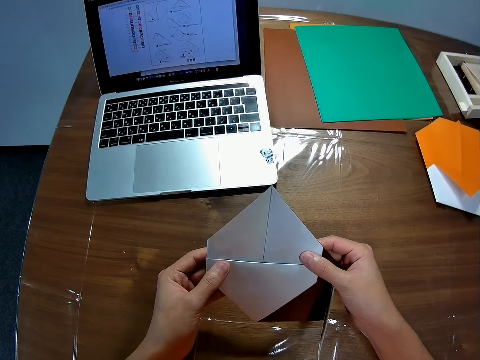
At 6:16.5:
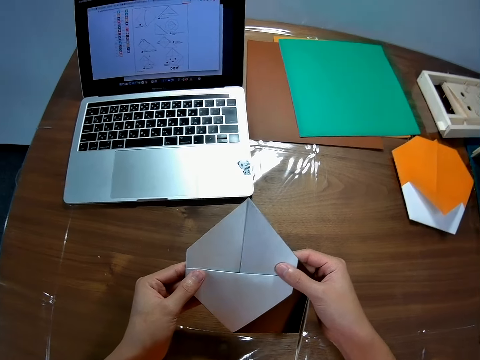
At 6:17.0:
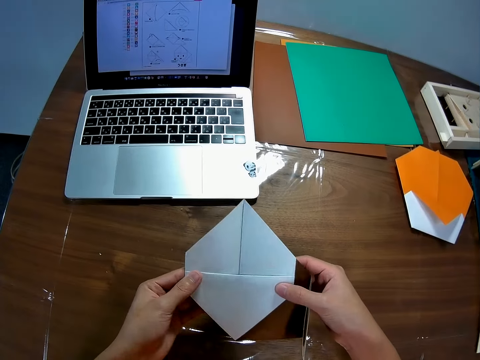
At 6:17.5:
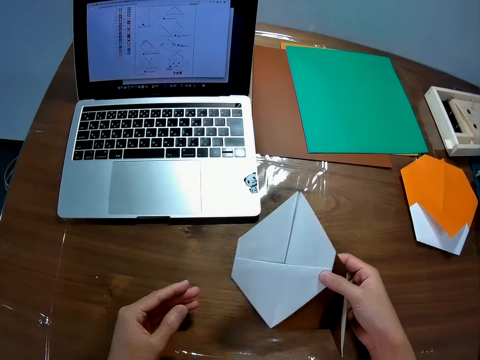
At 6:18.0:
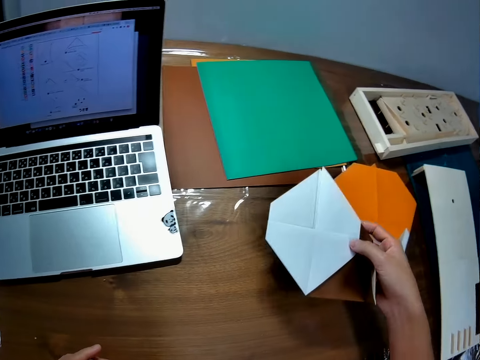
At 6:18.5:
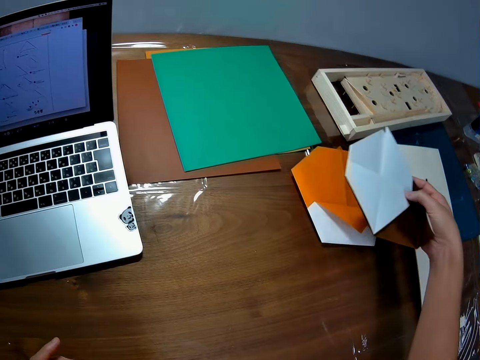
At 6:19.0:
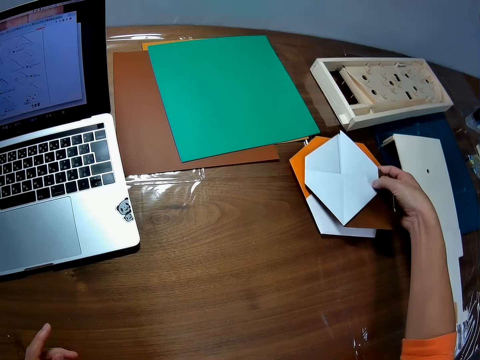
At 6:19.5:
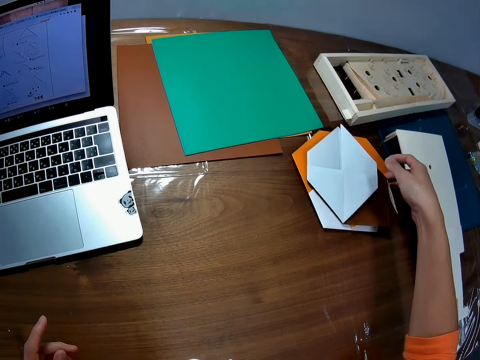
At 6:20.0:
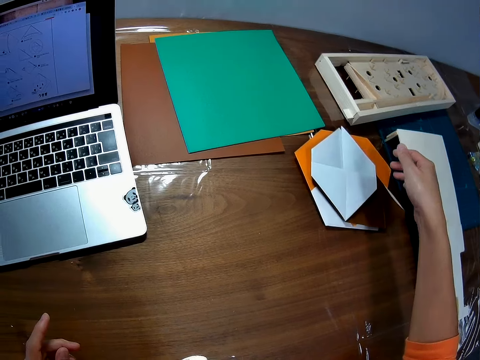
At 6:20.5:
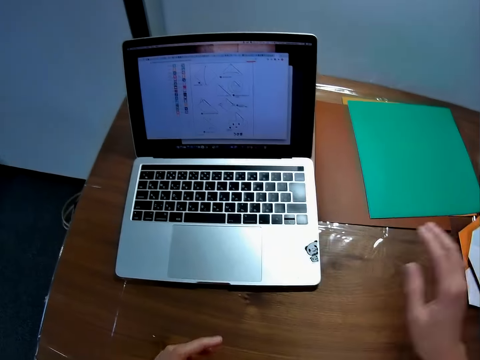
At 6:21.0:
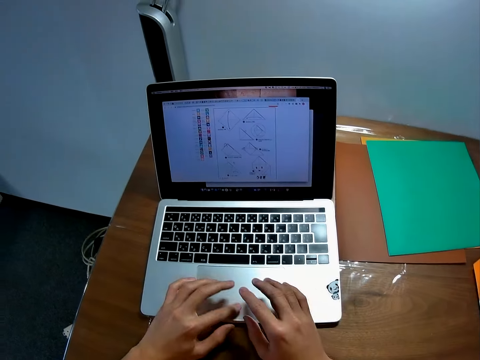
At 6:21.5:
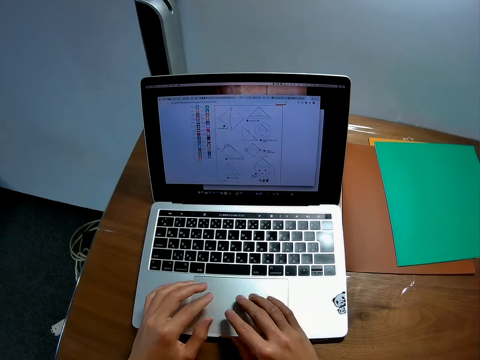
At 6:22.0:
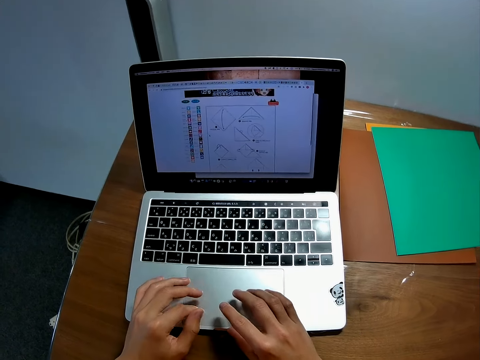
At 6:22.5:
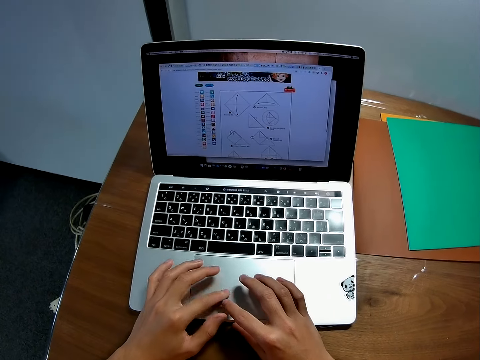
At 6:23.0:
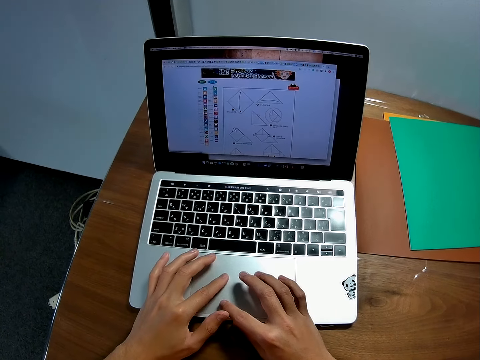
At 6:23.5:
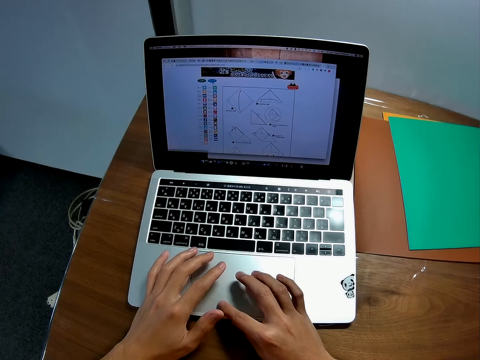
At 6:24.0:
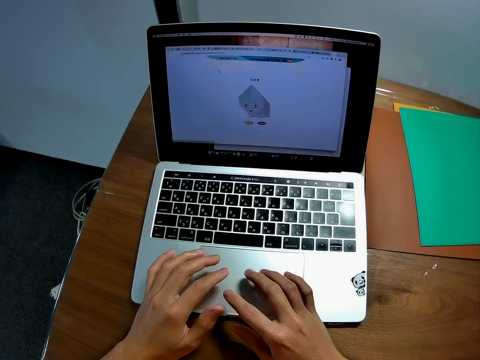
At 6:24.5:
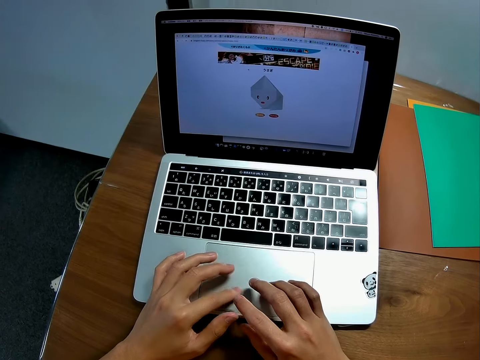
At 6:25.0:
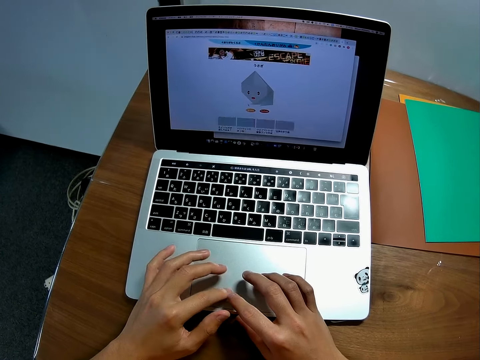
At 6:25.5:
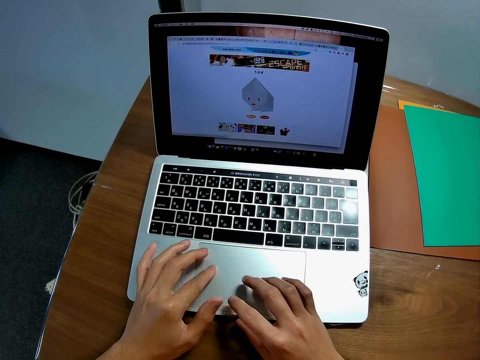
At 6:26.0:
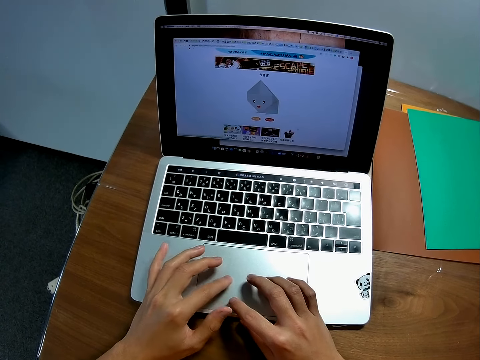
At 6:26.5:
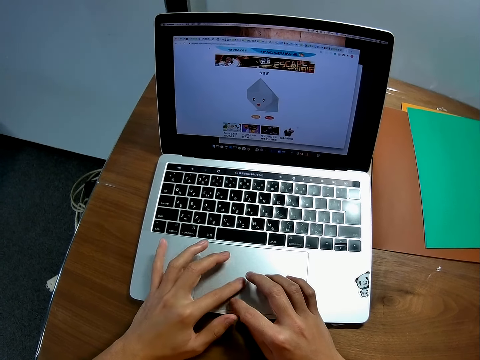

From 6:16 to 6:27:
The camera wearer drops the folded paper on another paper on the table. They scroll the machine. They operate a laptop on the table.

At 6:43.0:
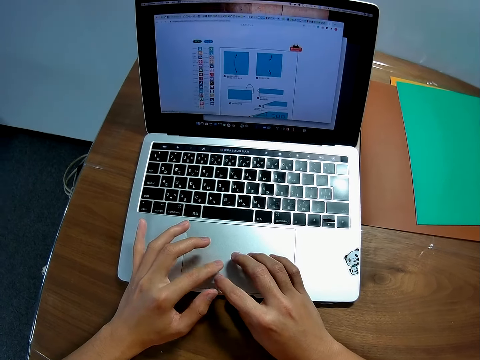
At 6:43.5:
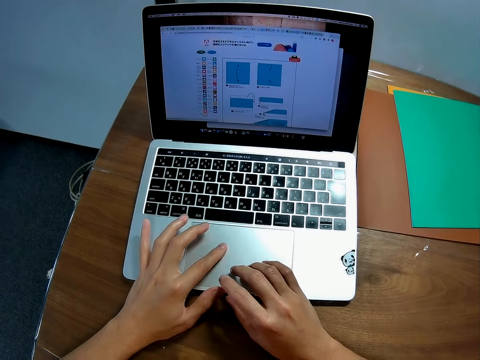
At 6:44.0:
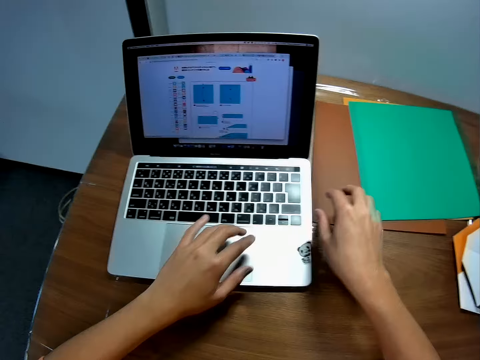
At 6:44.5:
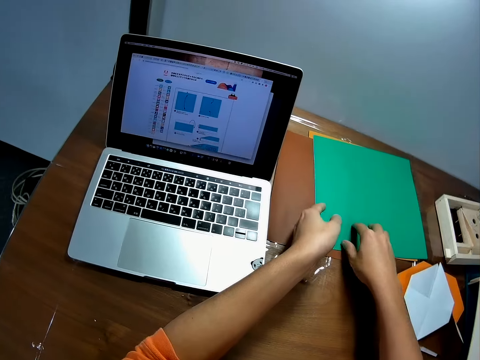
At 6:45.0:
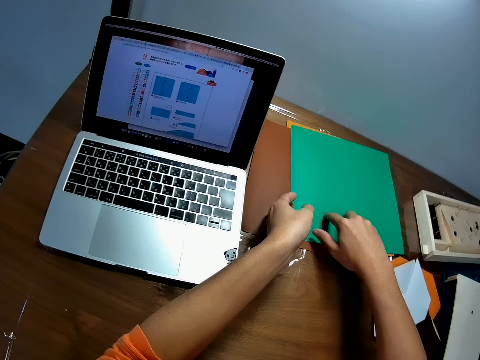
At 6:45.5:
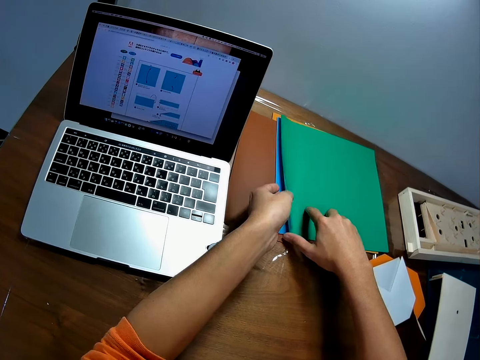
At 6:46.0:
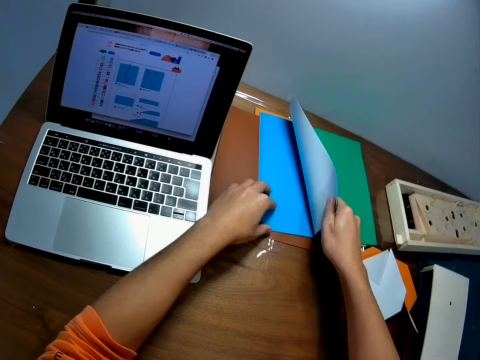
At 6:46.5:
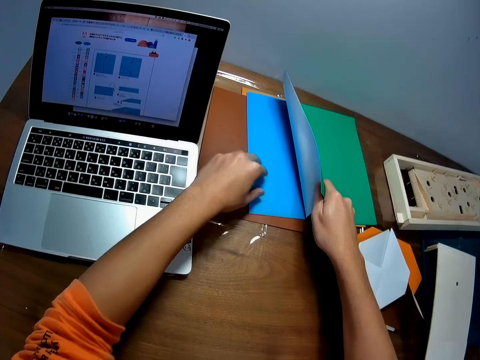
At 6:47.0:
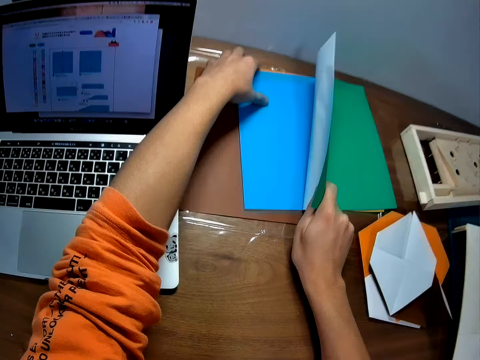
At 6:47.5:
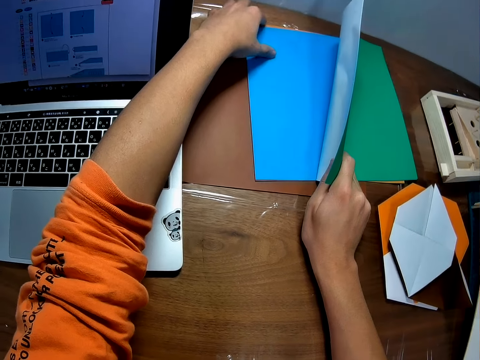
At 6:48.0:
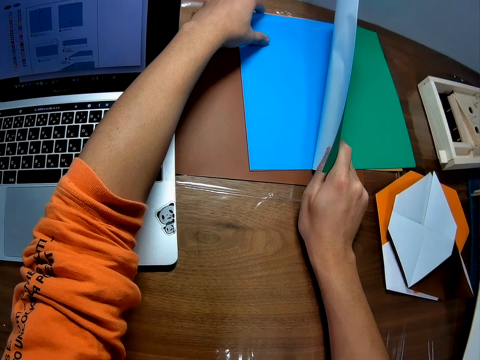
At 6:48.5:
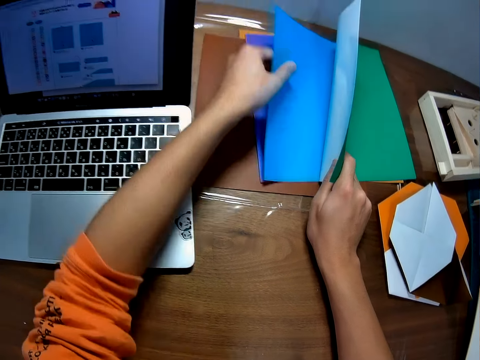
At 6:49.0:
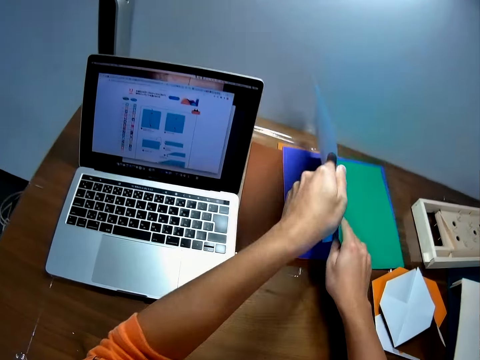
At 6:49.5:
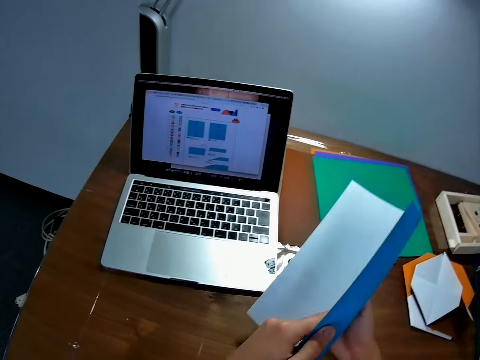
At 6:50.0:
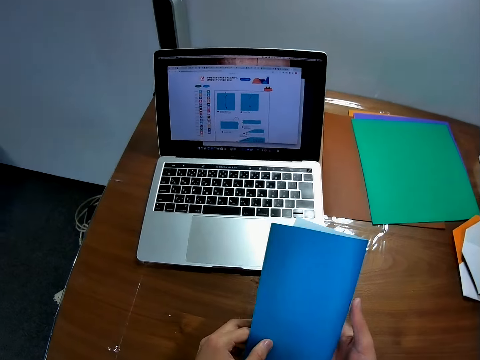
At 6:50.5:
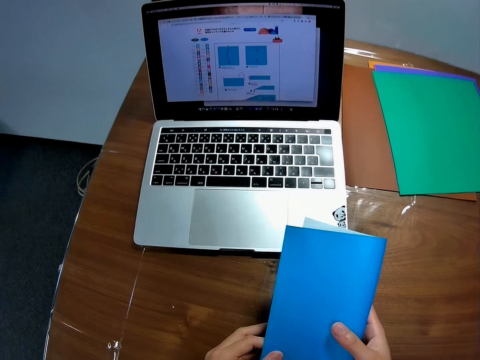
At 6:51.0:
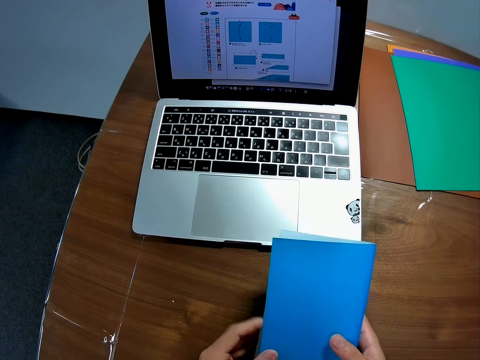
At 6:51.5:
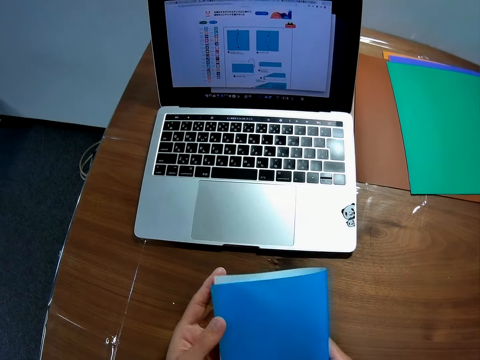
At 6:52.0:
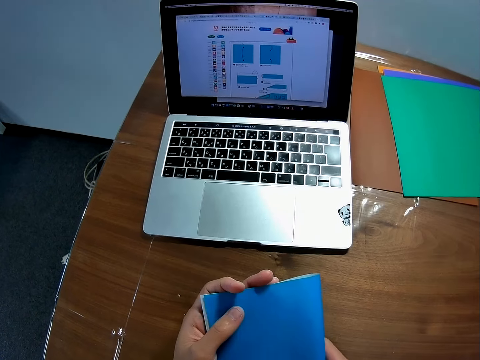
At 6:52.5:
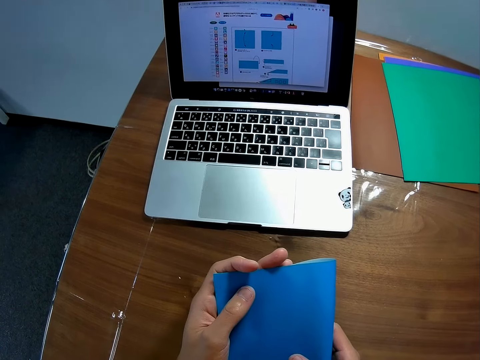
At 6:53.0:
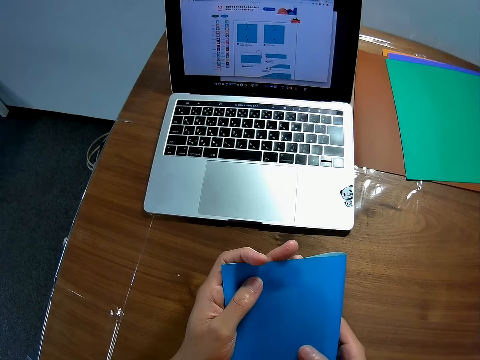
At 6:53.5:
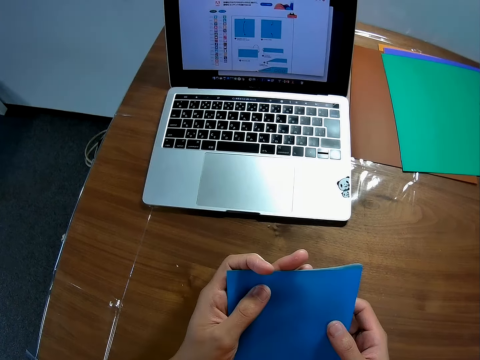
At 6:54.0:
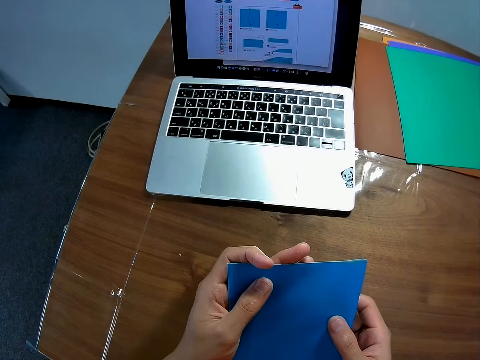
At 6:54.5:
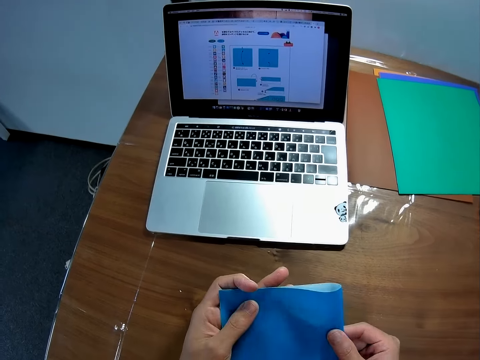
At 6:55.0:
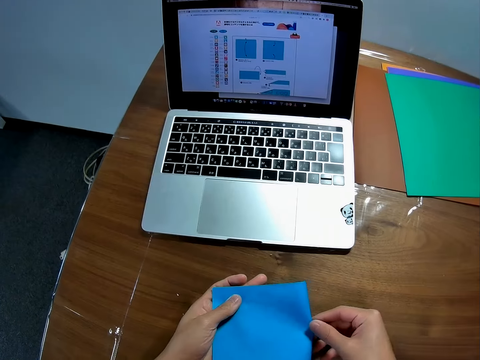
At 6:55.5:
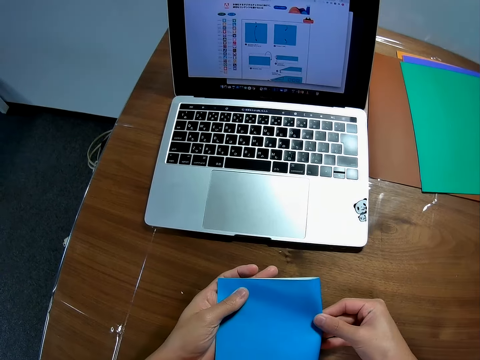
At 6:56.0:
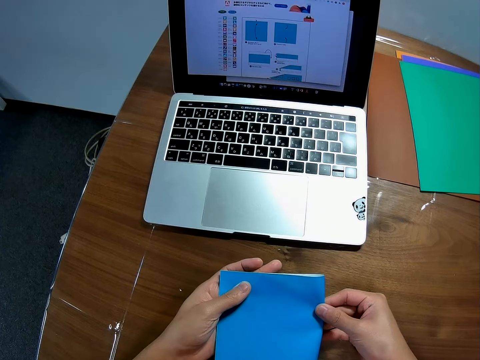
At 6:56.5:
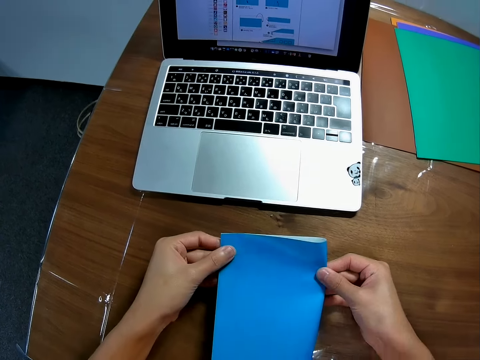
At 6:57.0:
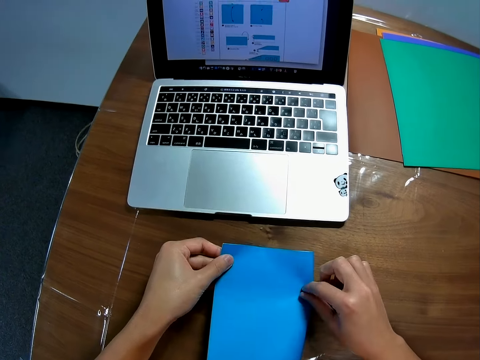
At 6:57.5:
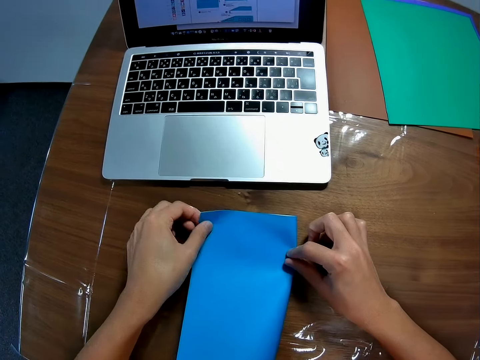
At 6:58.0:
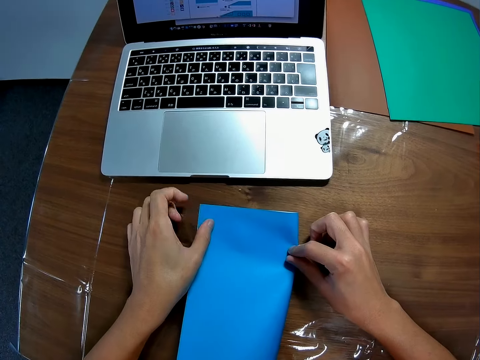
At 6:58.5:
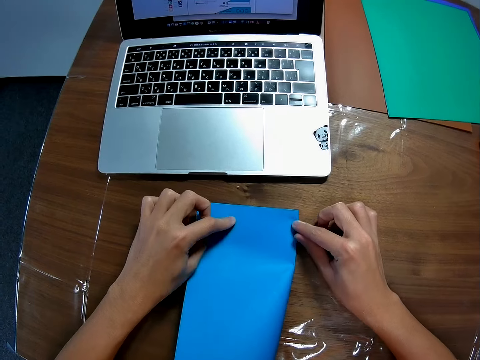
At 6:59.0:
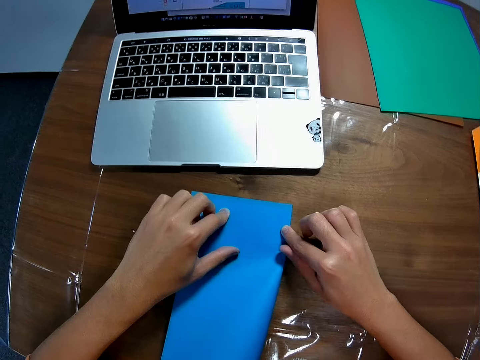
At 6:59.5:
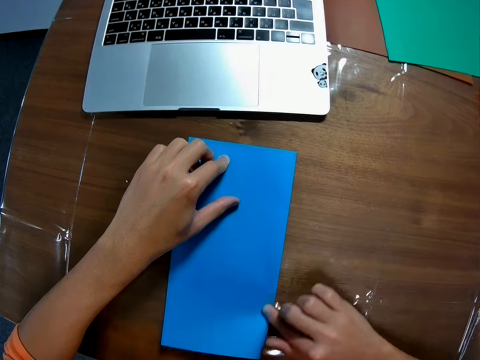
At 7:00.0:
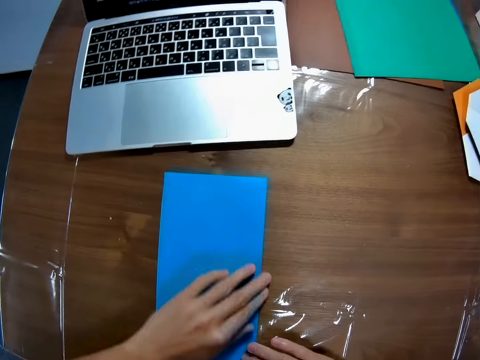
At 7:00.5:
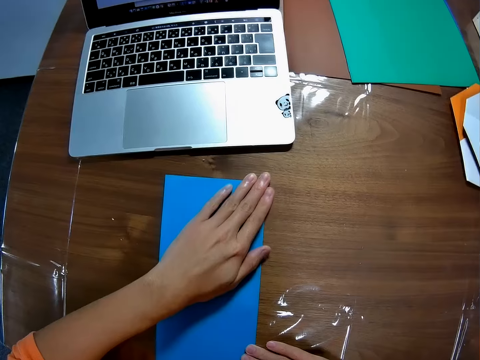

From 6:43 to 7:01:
The camera wearer lifts some paper on the table. He picks up the paper on the table with his left hand. He folds the paper. He smoothens the edge of the paper on the table with his fingers. He drops the paper on the table.
